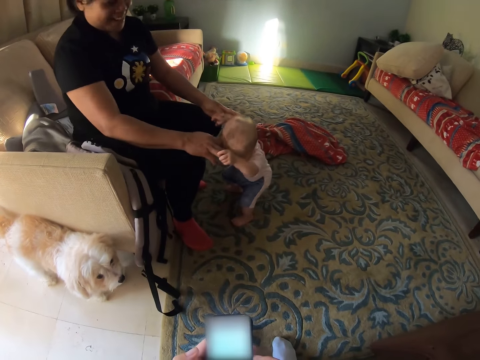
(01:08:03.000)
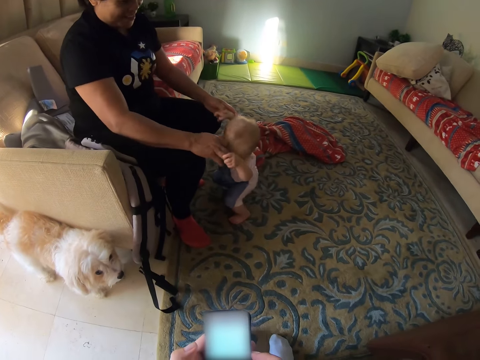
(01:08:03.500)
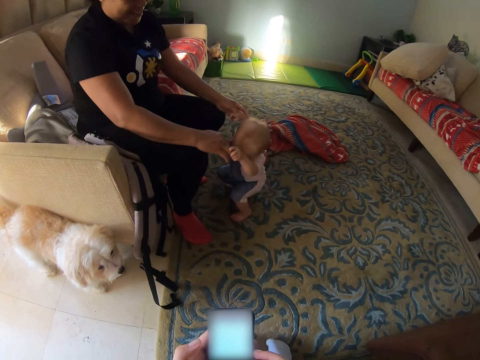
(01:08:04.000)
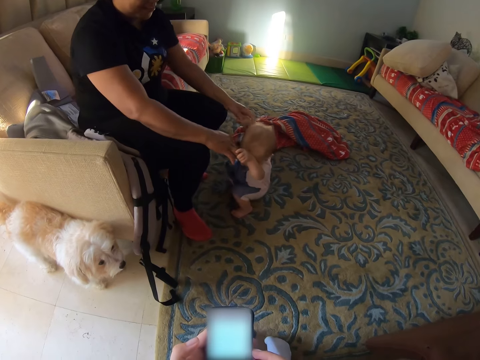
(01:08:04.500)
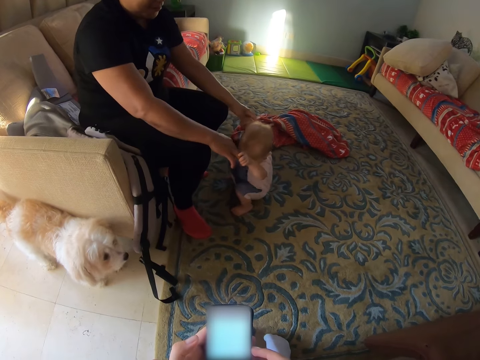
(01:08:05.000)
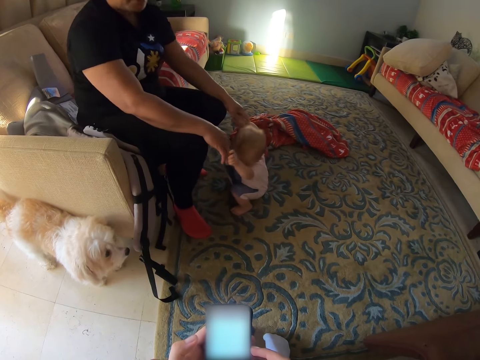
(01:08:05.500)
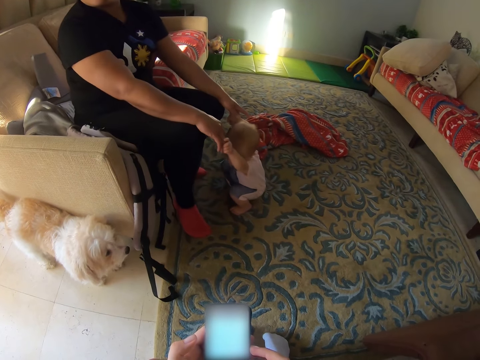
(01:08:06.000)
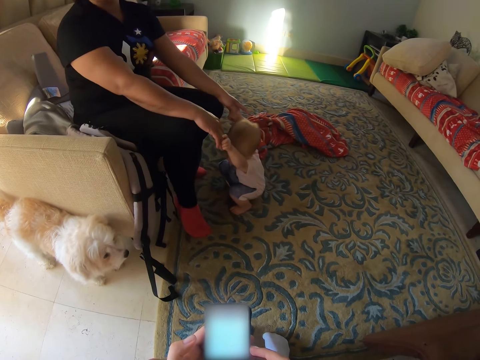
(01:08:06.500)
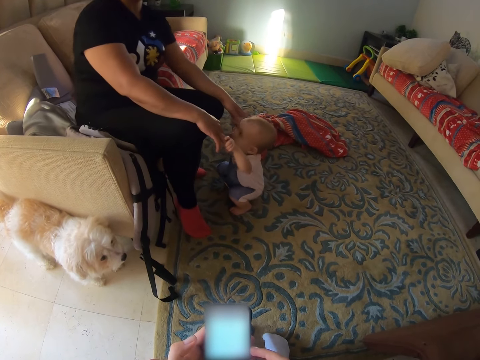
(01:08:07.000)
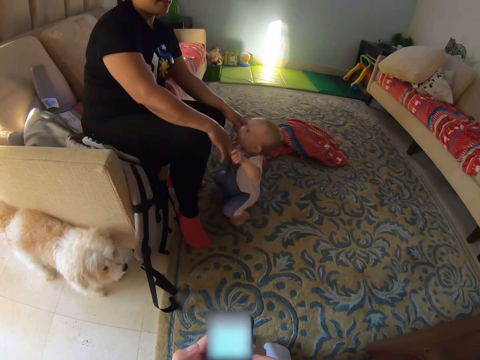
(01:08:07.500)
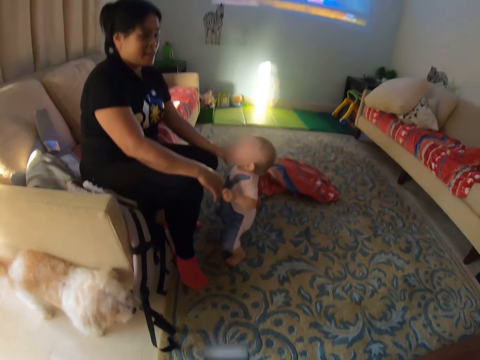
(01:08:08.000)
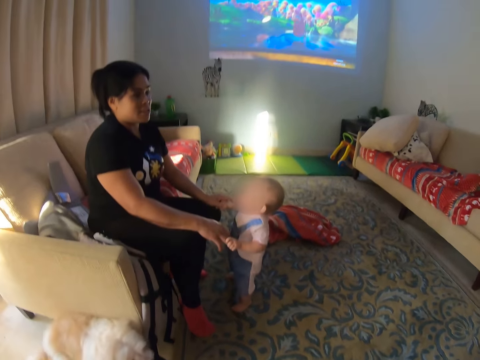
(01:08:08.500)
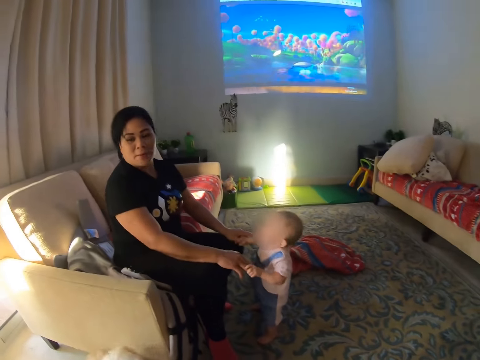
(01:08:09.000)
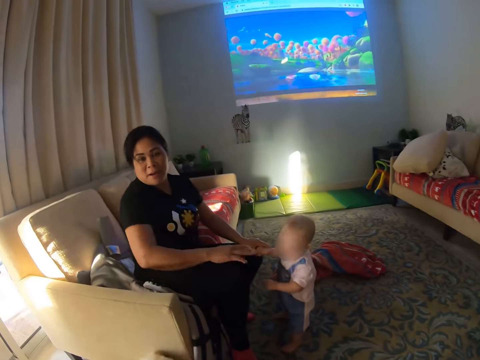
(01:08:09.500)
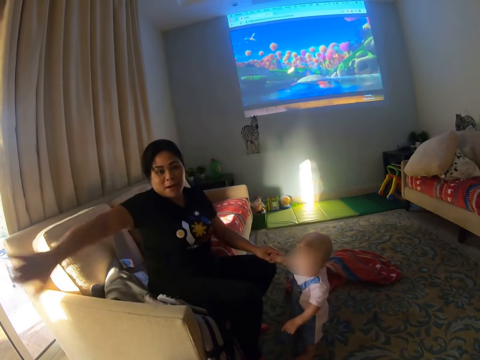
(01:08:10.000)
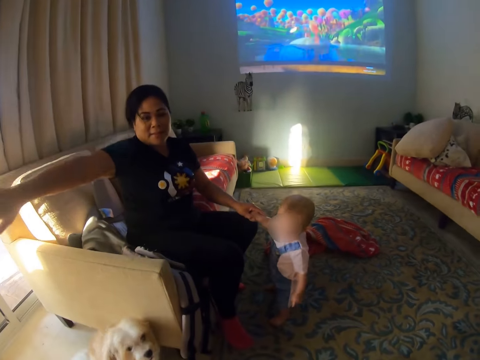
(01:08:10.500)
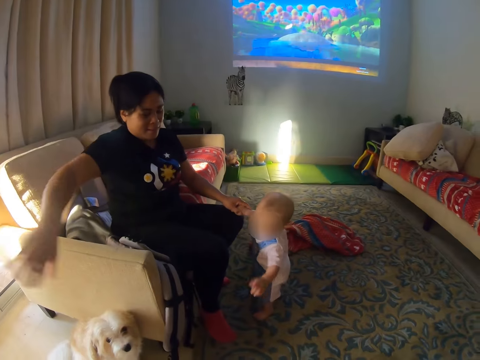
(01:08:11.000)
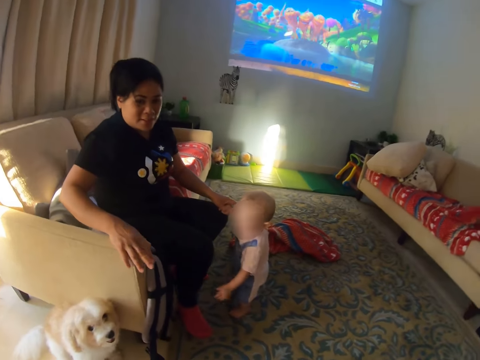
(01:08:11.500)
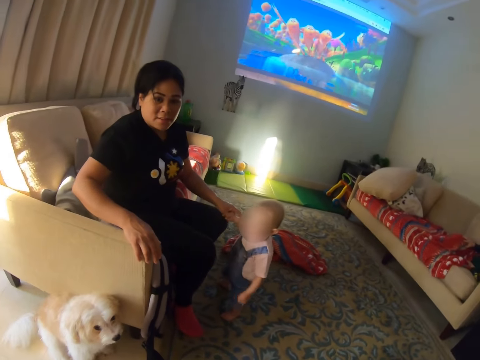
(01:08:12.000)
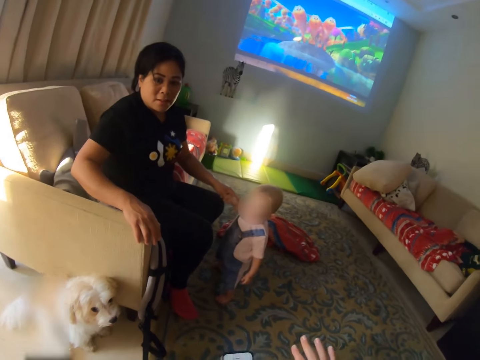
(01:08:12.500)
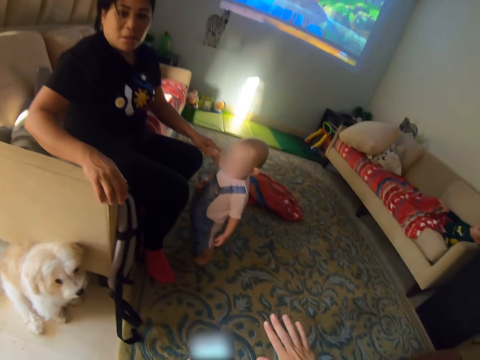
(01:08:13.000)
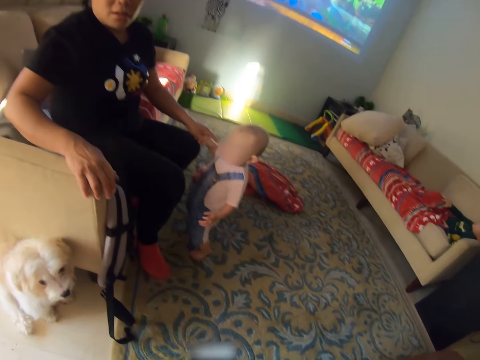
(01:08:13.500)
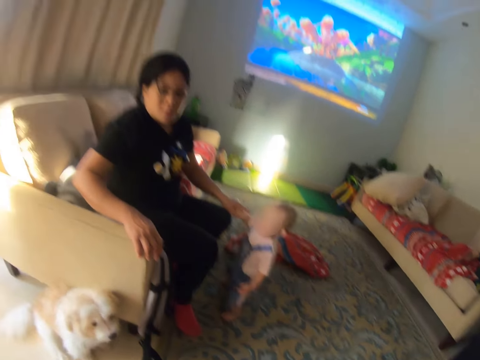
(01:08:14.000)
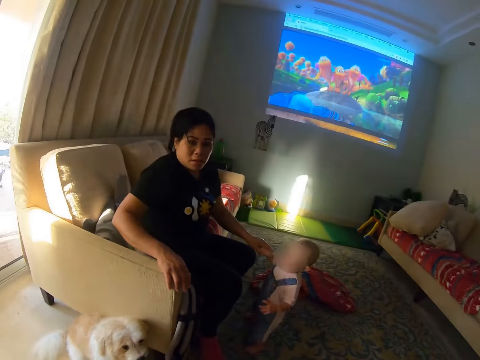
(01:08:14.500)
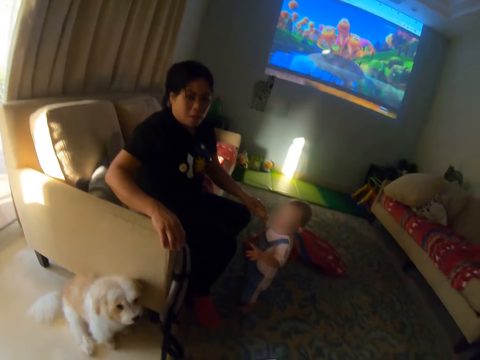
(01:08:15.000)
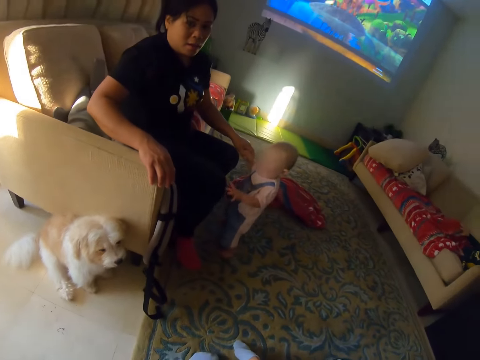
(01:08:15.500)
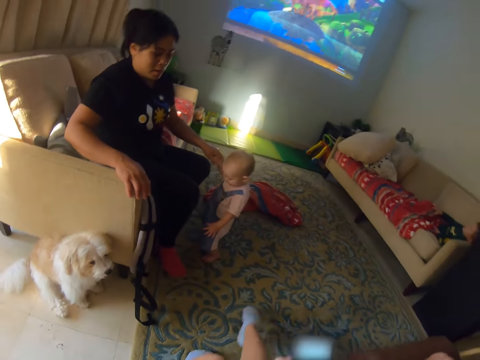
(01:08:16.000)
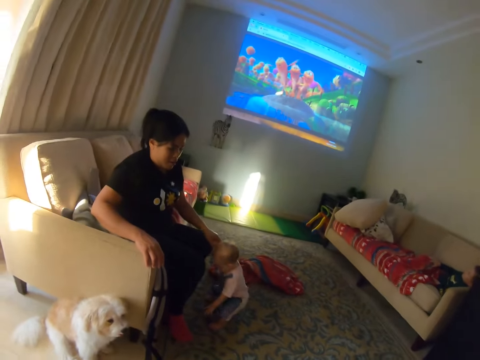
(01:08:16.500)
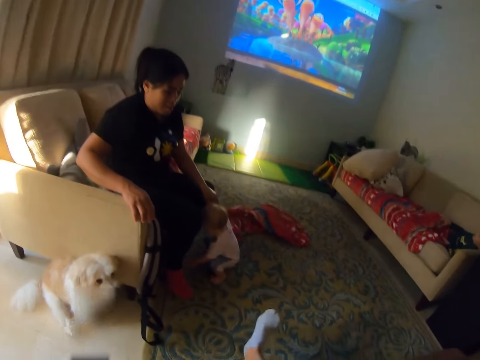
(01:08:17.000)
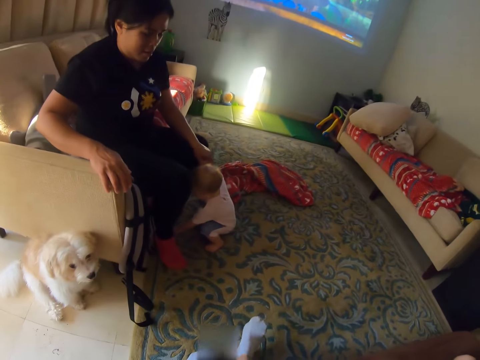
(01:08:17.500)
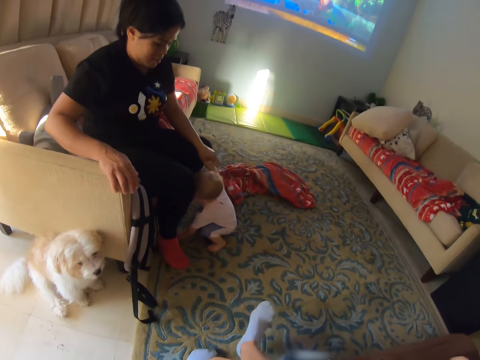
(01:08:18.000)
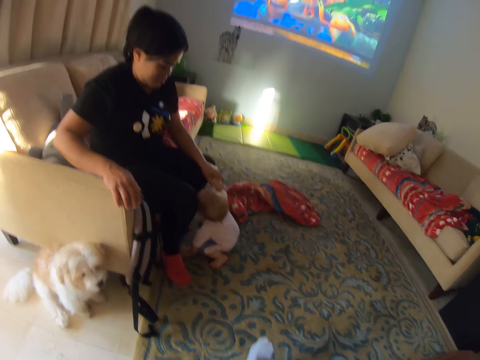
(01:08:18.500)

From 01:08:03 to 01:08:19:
A person squats down. A woman removes one hand from a baby. The baby swims with the hand of the woman. The person stands up. Another person moves his hand. The camera wearer moves his hand. The baby swims with the hand of the woman again. The woman moves one hand sideways. The baby swings with the hand of the woman. The camera wearer moves legs and stretches the leg. The first person bends down.

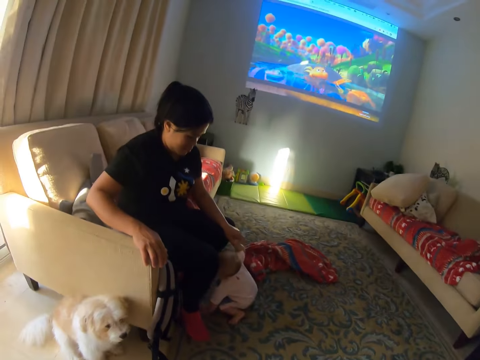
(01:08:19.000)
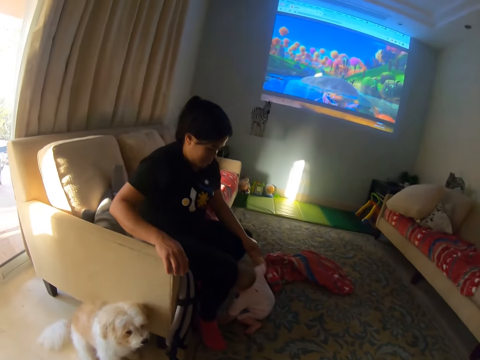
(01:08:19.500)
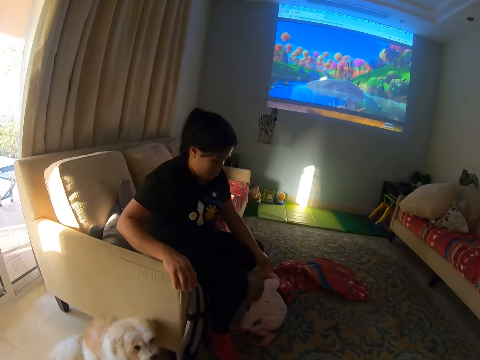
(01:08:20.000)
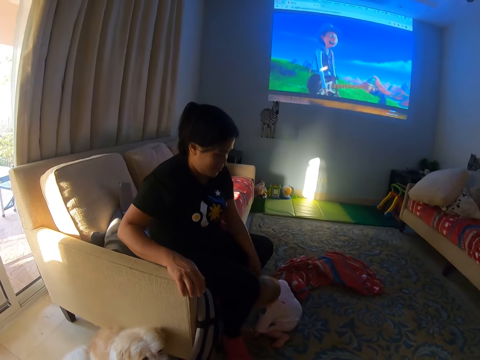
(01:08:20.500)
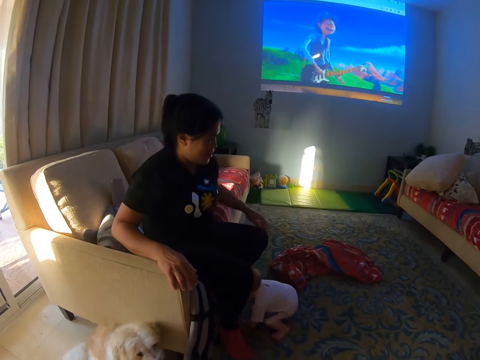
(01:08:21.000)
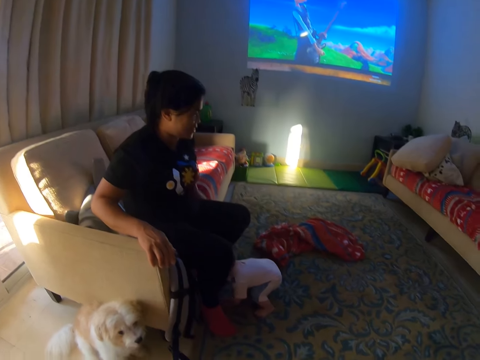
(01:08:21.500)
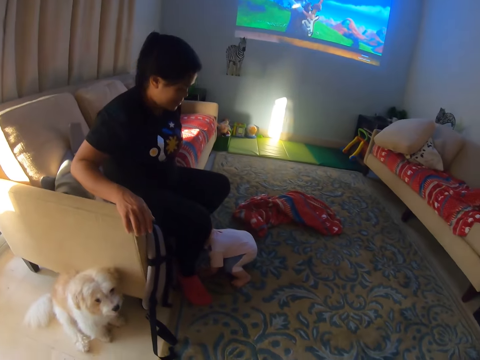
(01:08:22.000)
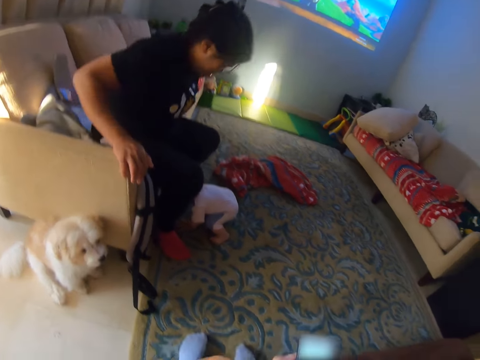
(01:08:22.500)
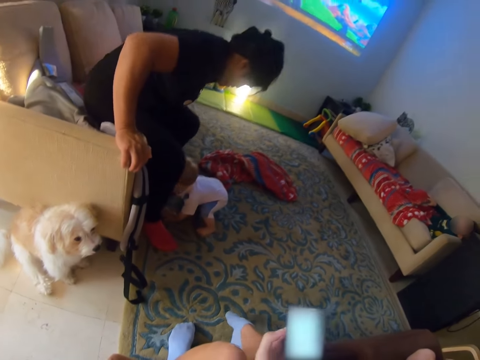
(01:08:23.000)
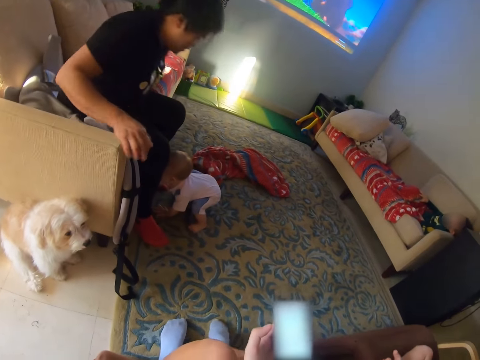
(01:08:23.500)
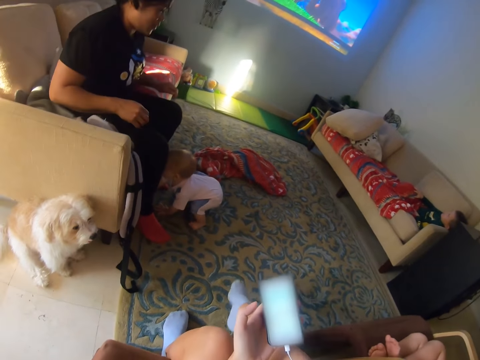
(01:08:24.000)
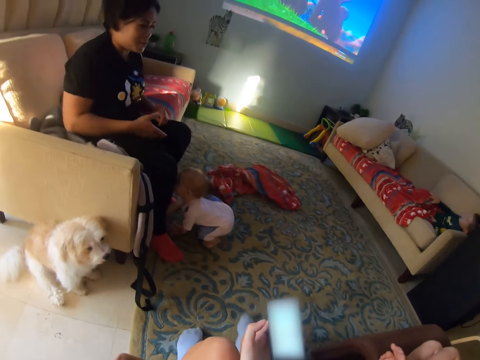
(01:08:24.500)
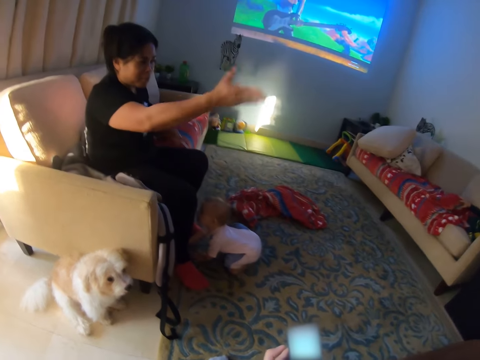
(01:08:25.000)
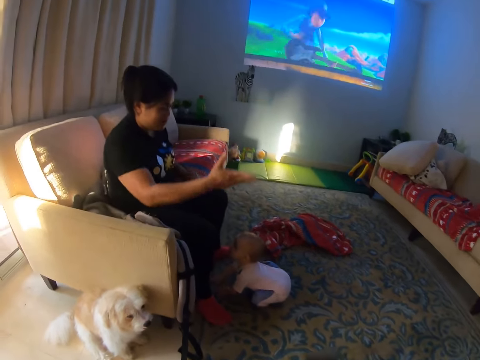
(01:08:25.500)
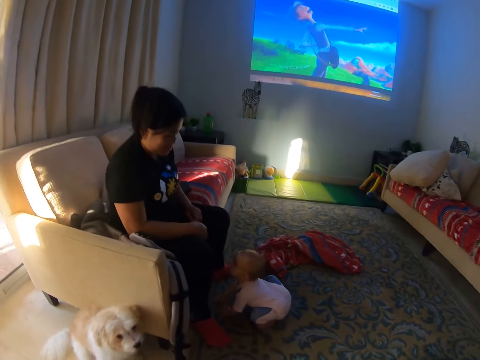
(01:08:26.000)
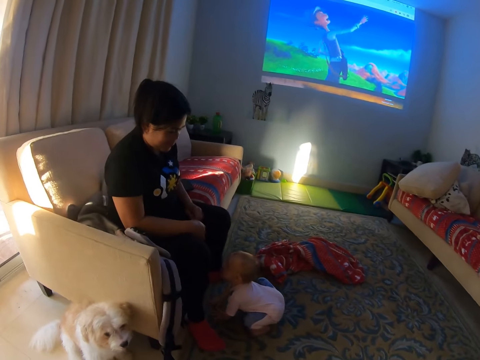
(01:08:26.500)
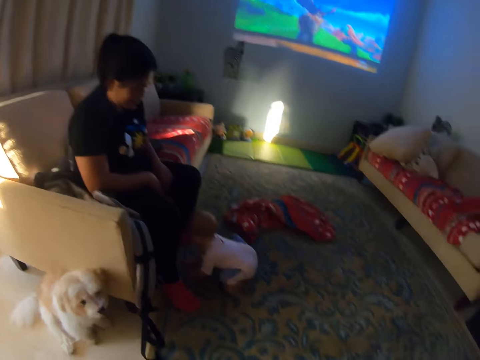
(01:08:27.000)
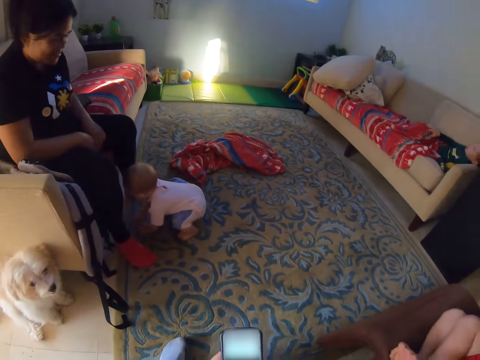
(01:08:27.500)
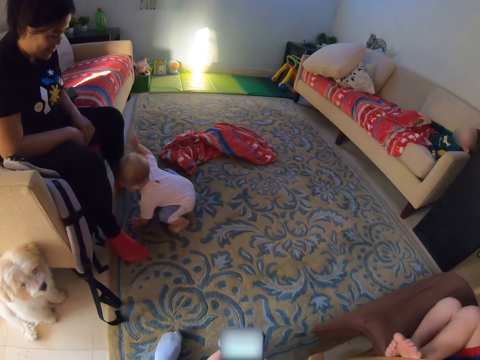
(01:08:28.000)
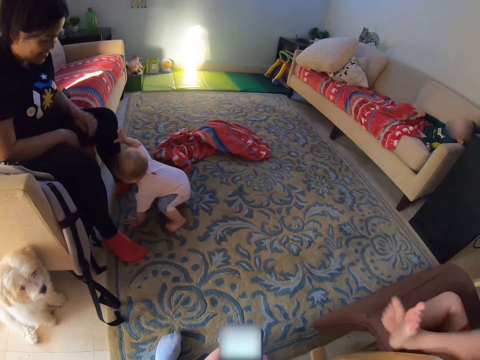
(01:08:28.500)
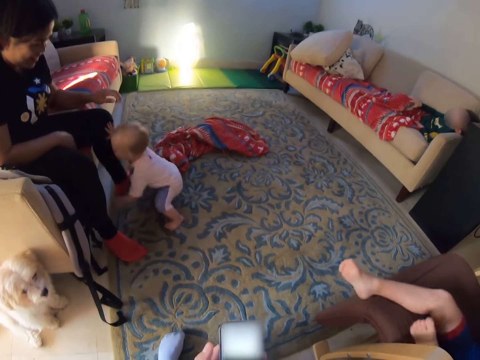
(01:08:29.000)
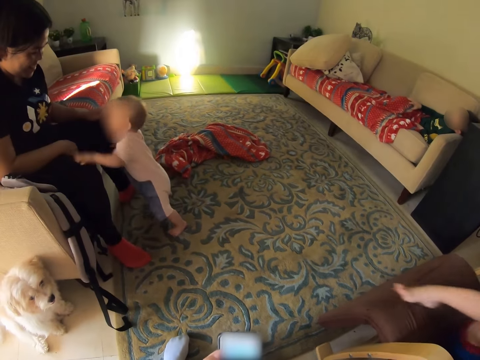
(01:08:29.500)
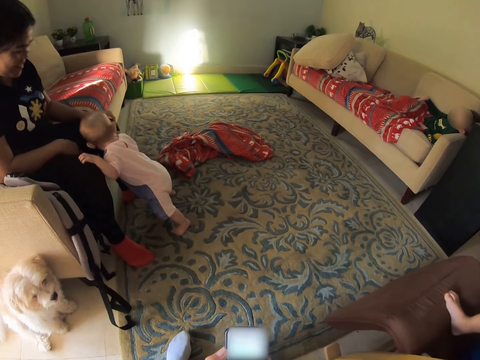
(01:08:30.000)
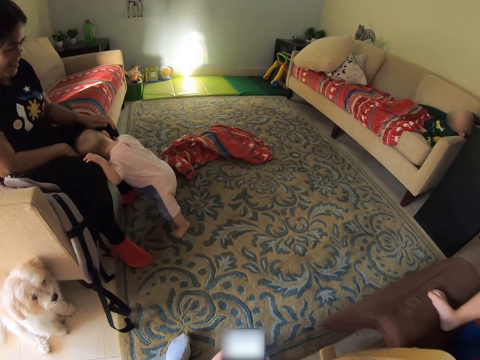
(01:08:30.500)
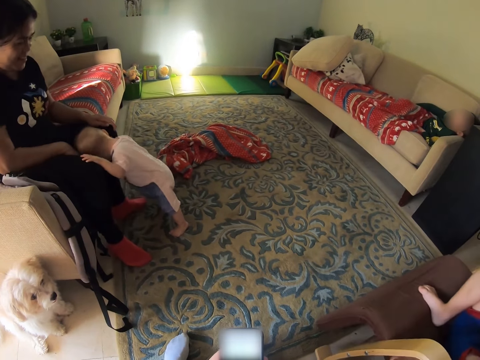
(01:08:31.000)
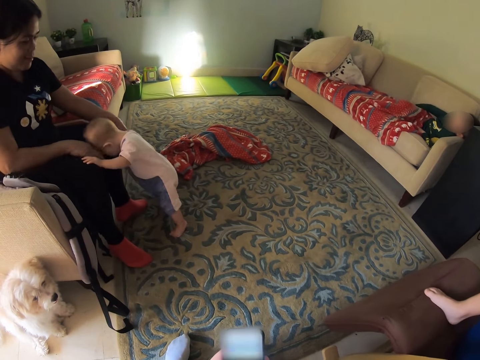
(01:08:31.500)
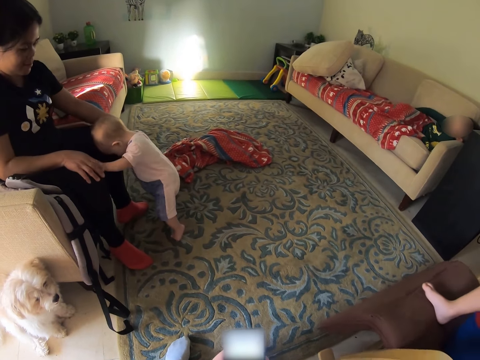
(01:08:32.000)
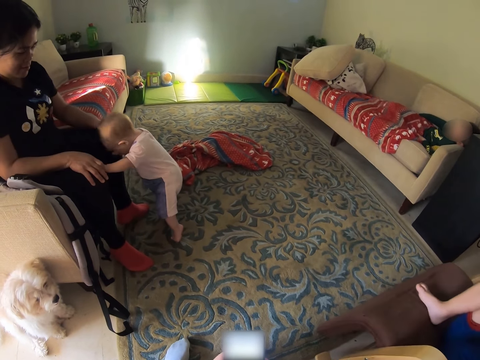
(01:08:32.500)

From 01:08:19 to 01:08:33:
A woman removes the hand from a baby. The woman moves backward on the chair. The camera wearer moves the legs. The woman moves her hand. The baby sits down. The baby lies to the woman. The woman demonstrates with the hand. The baby stands up. Another baby swings the leg.
